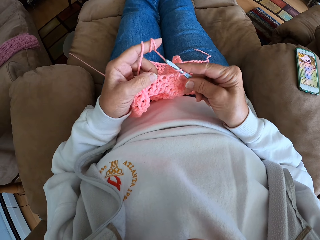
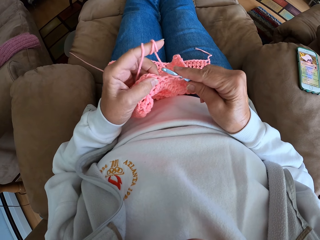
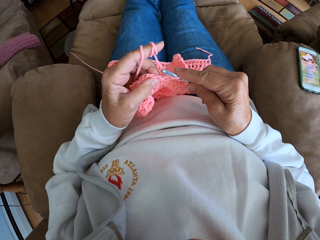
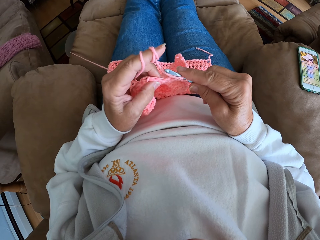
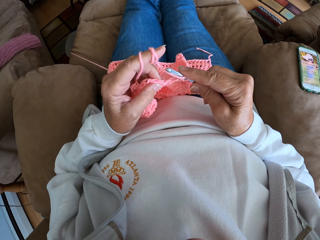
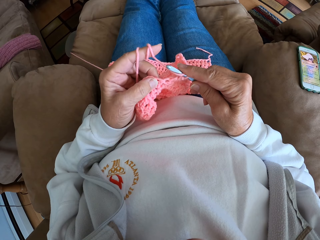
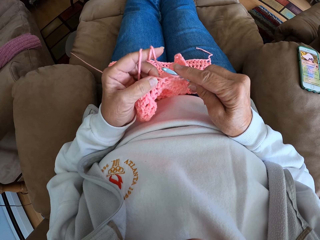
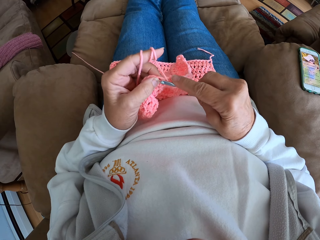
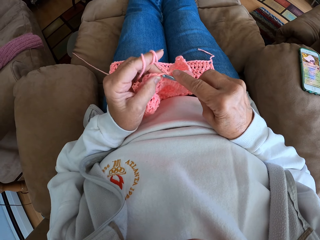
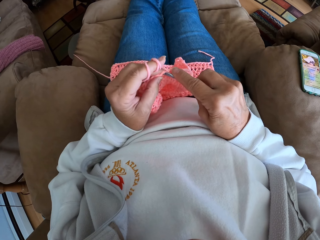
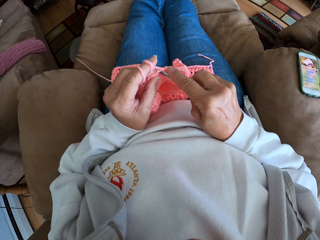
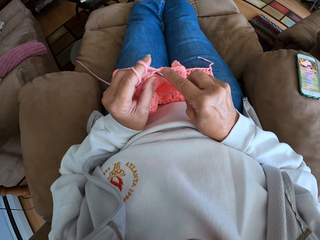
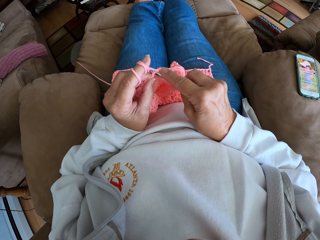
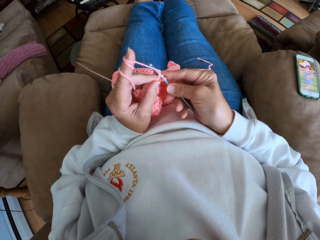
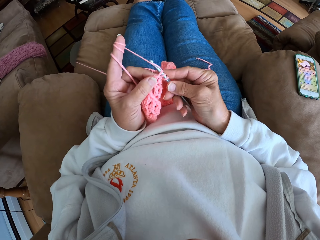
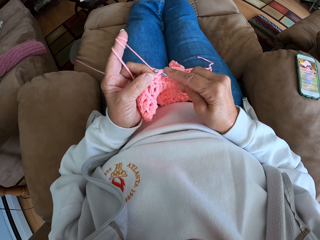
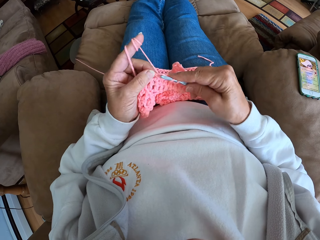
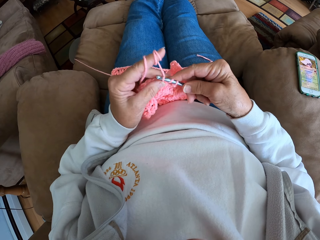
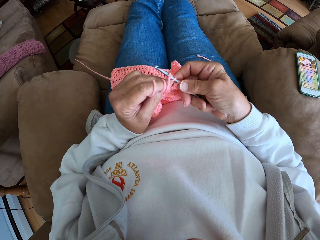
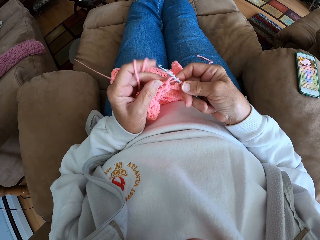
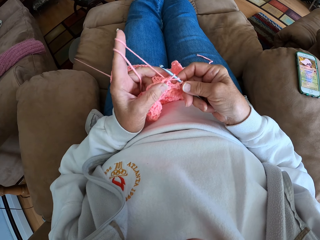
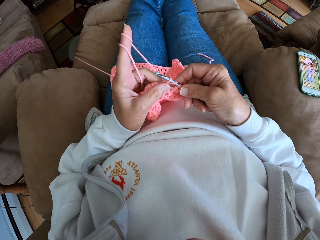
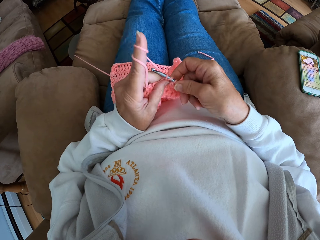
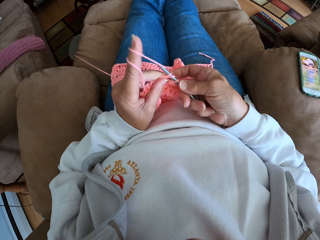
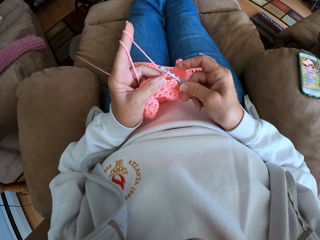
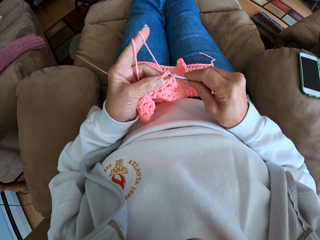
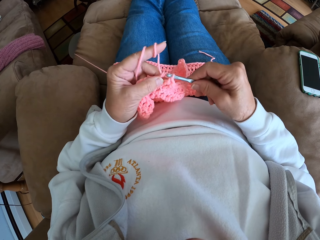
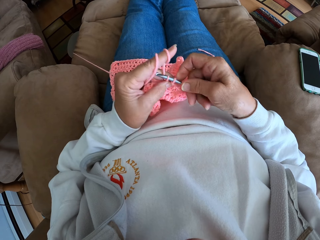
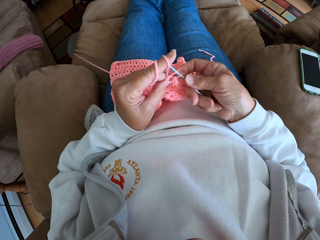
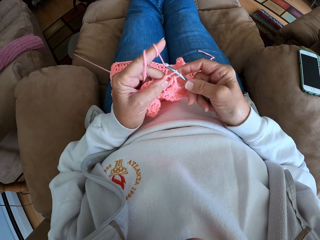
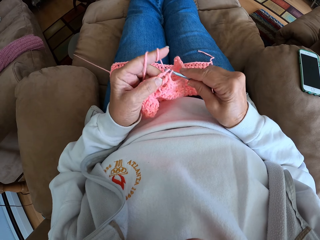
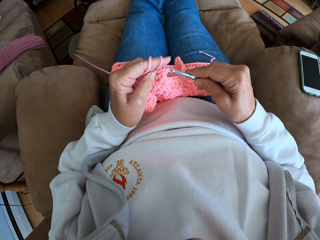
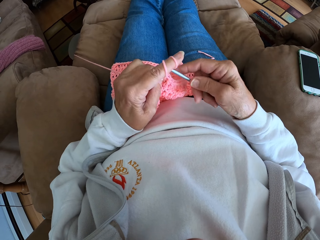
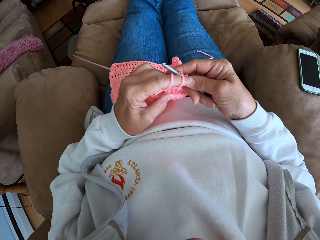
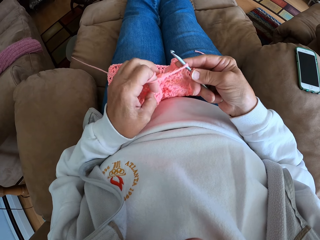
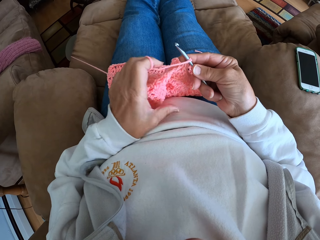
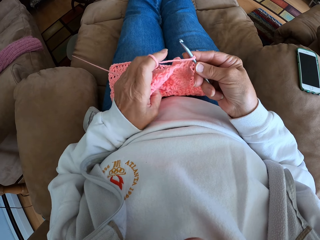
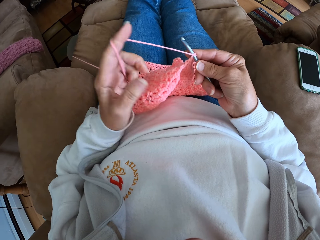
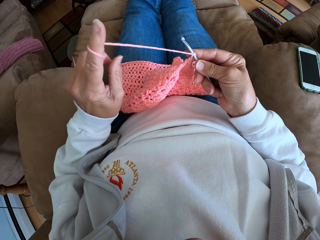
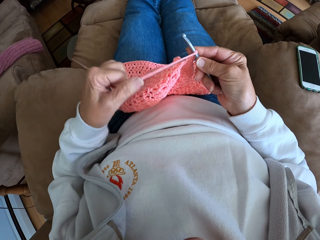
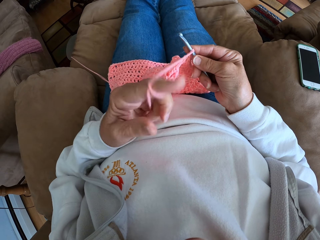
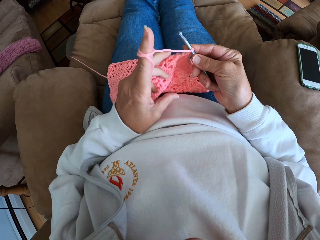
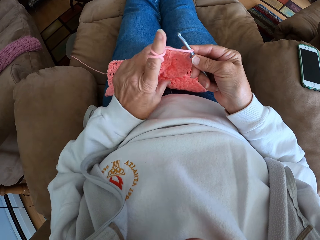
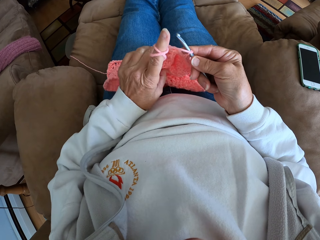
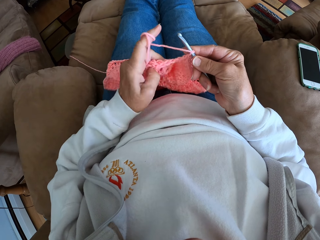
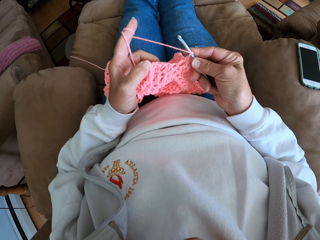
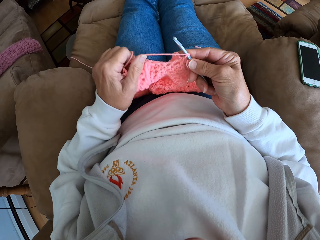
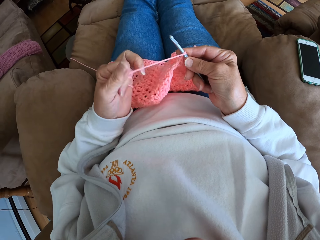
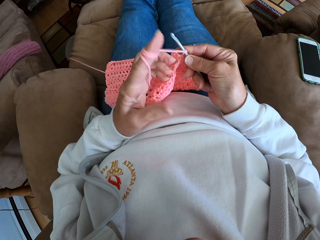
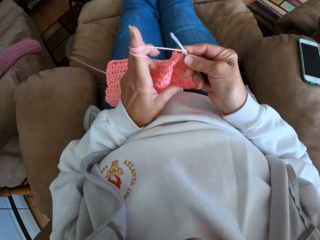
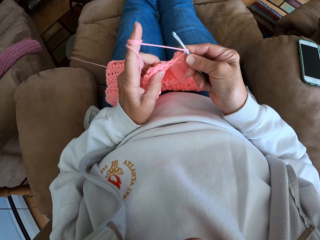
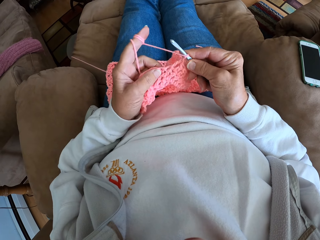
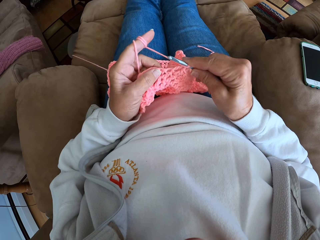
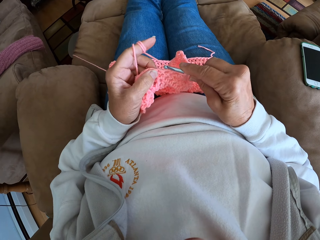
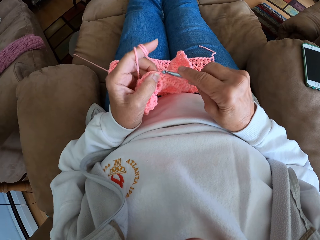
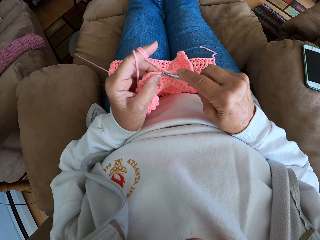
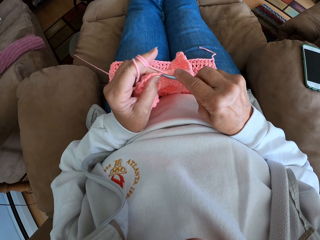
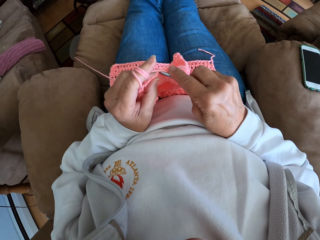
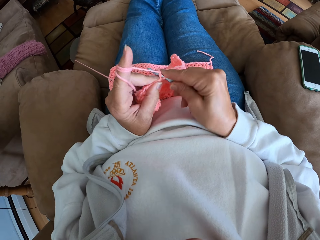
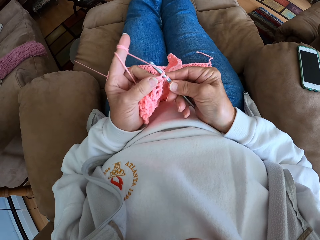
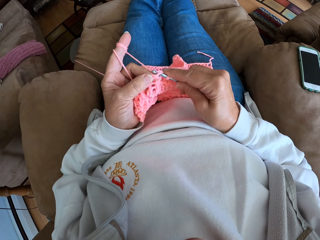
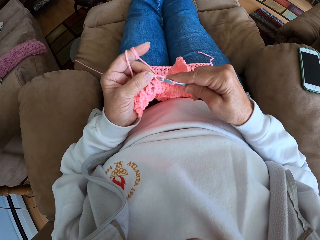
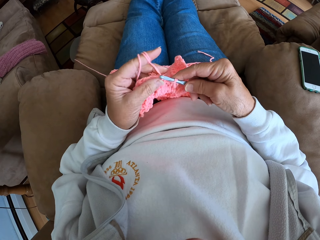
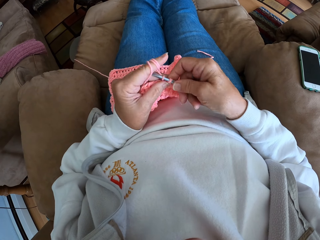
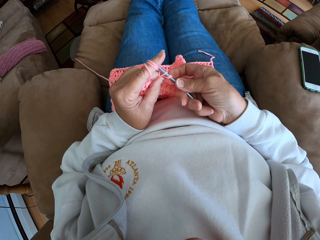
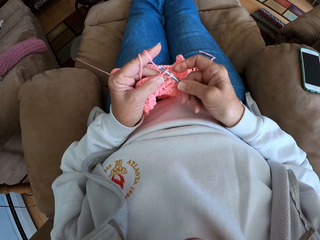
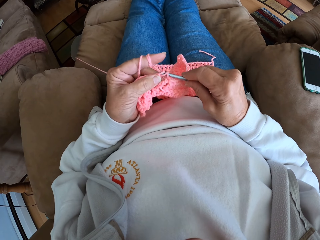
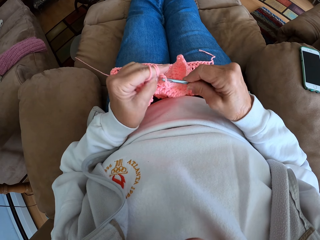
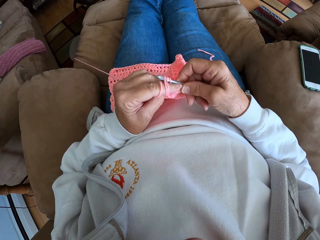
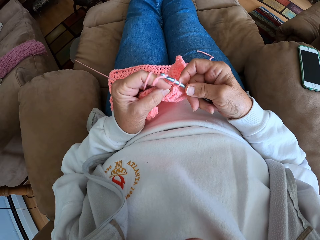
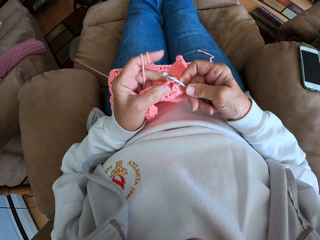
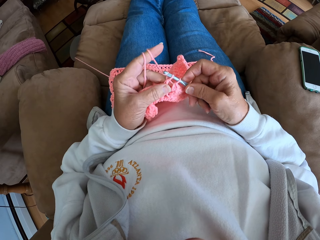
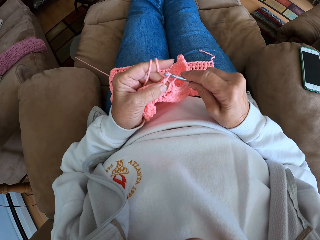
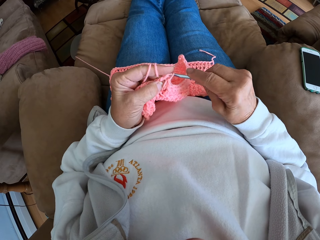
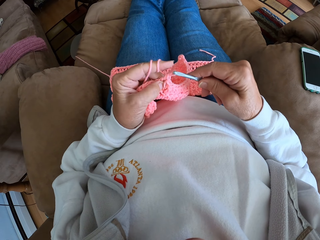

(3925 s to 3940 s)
The camera wearer continues crocheting with the yarn and the crochet hook. She rolls some yarn on her left finger. She continues crocheting with the yarn and the crochet hook.

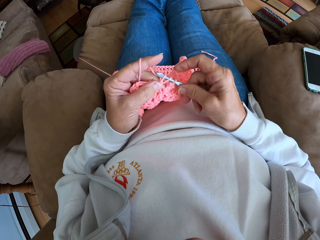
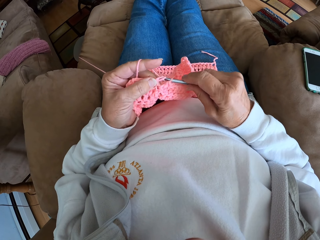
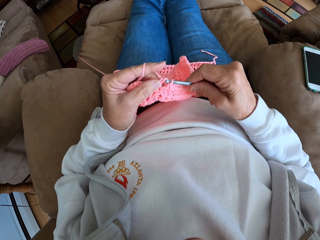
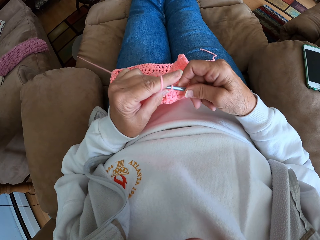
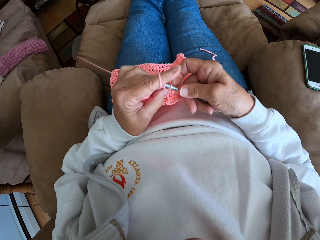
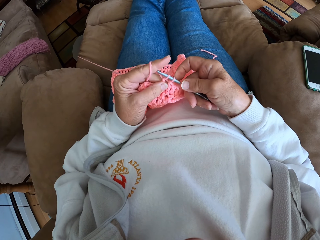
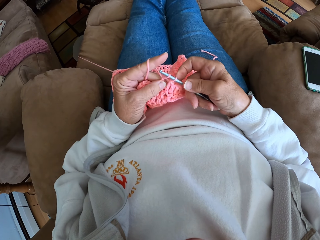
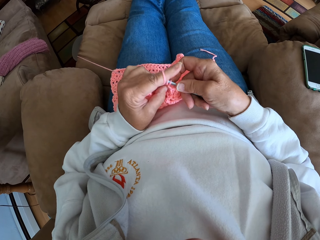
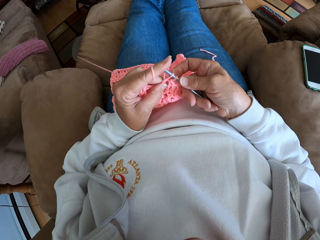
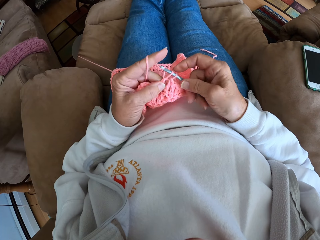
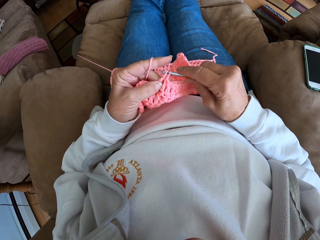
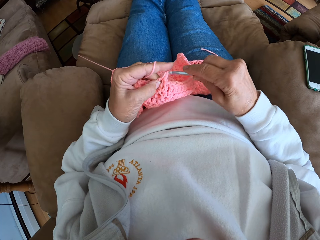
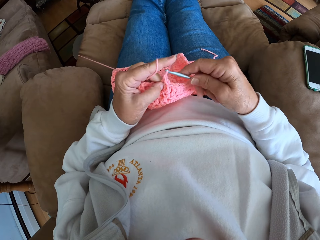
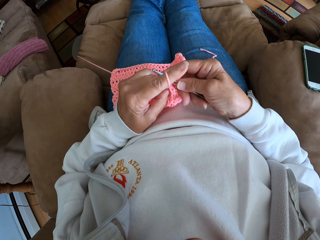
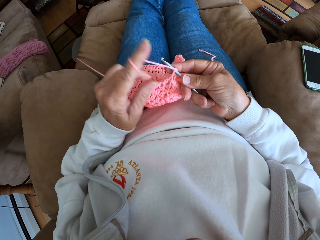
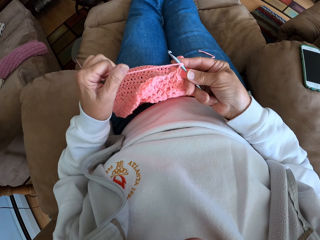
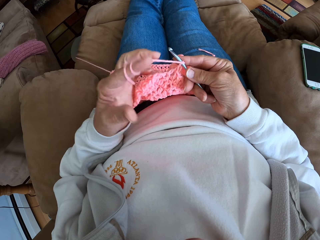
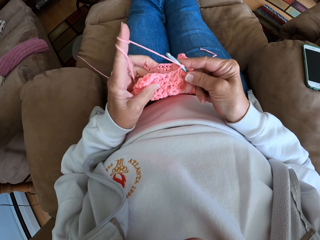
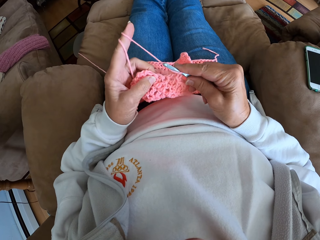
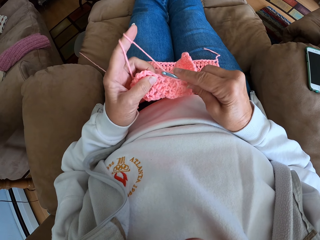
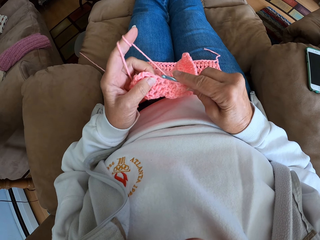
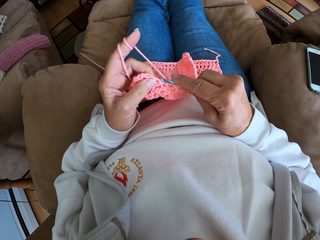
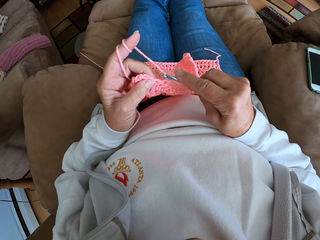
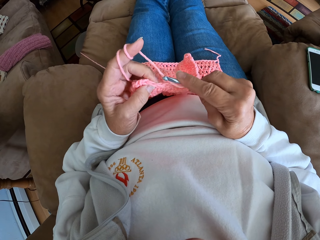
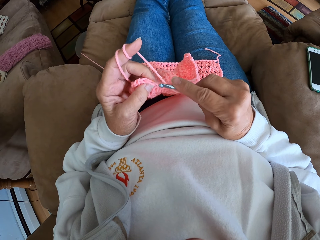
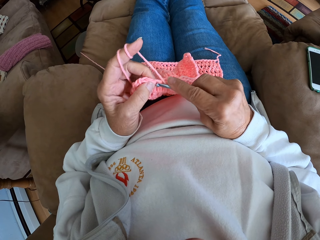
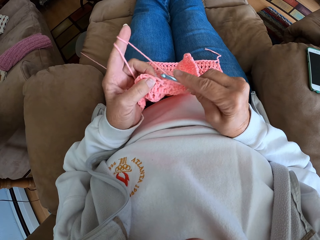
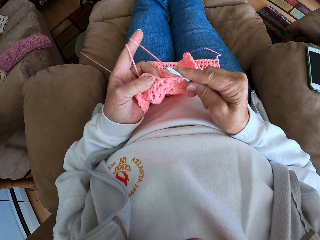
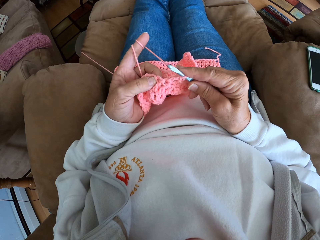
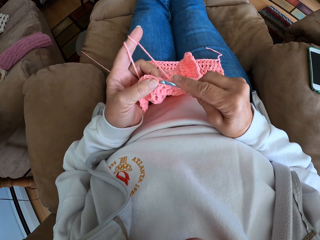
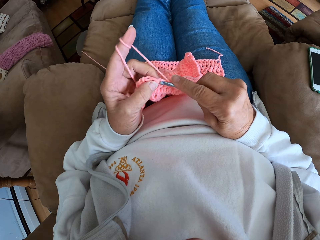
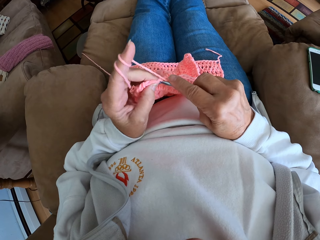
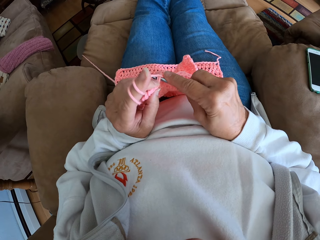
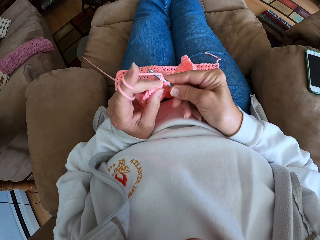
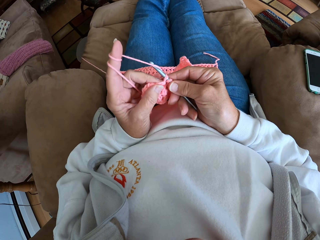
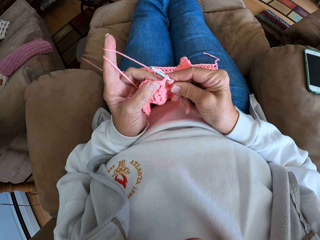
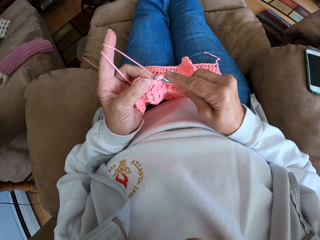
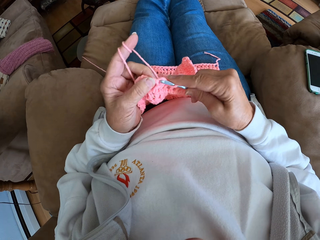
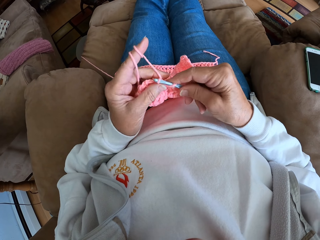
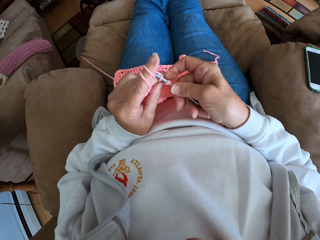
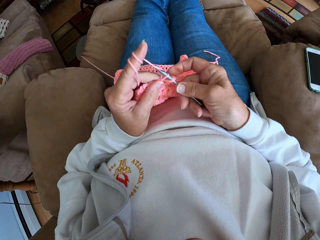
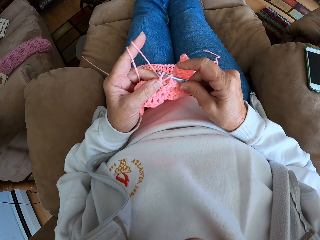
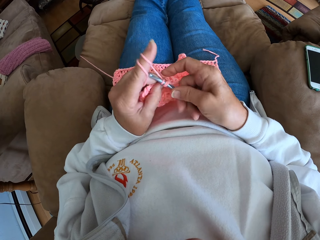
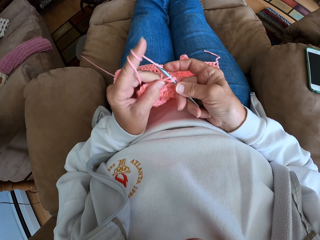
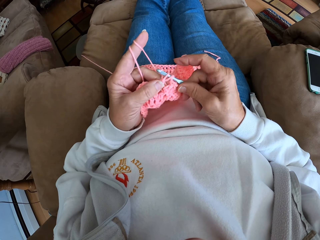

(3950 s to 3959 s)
The camera wearer rolls some yarn on her left finger. She holds the crochet hook. She continues crocheting with the yarn and the crochet hook. She knits the sweater fabric.
